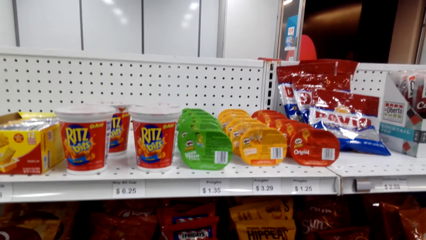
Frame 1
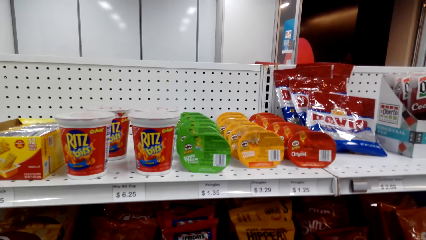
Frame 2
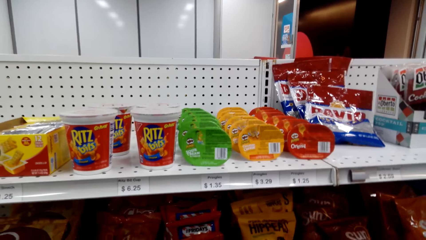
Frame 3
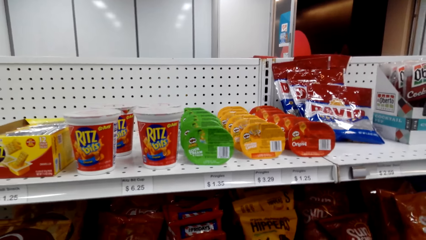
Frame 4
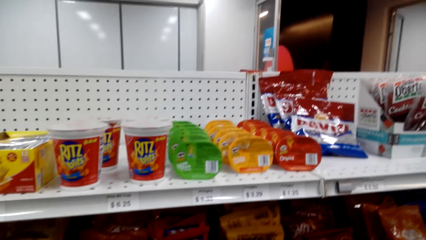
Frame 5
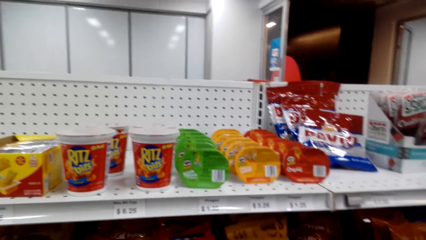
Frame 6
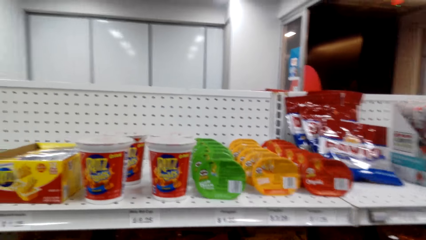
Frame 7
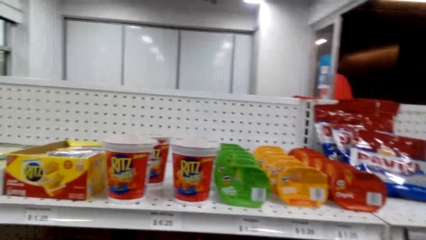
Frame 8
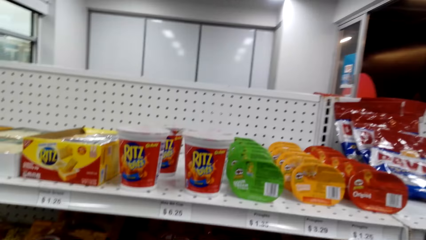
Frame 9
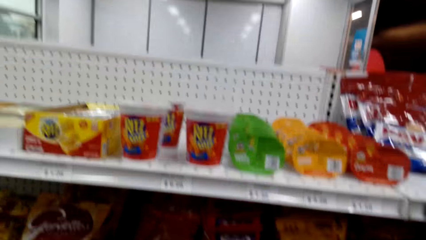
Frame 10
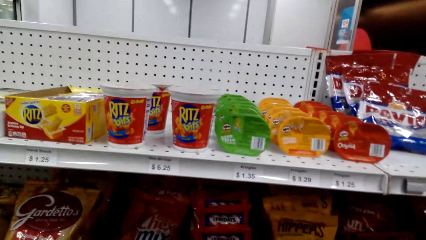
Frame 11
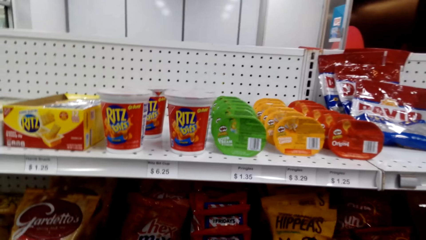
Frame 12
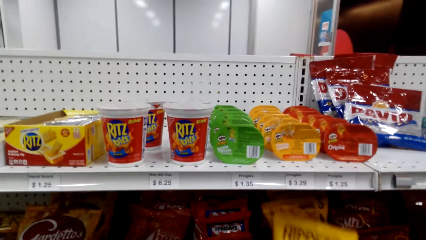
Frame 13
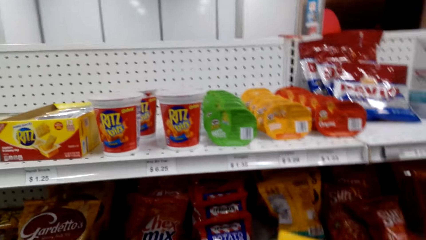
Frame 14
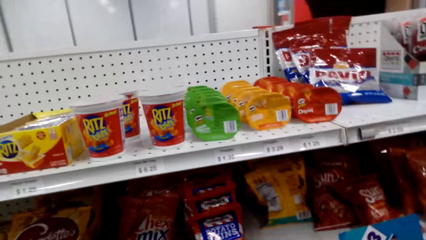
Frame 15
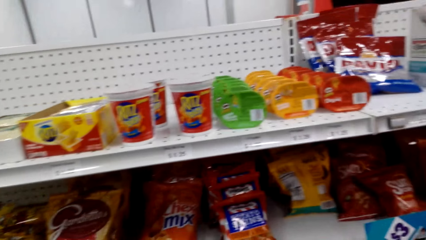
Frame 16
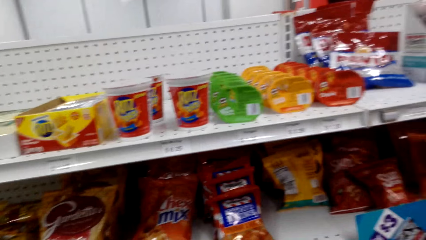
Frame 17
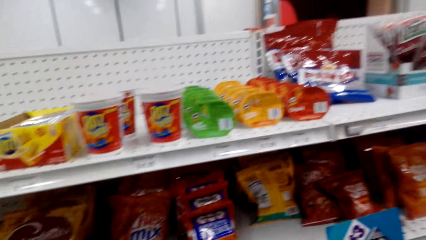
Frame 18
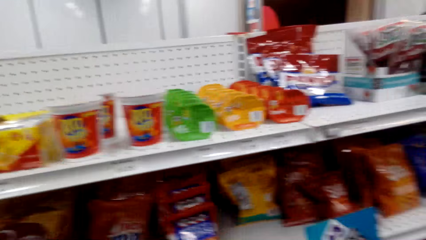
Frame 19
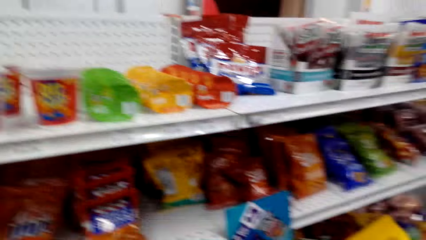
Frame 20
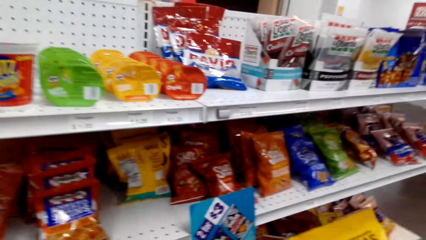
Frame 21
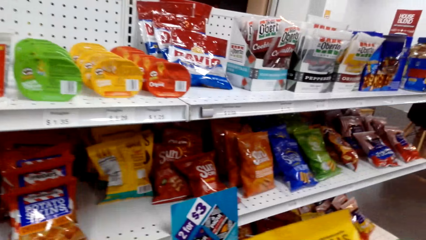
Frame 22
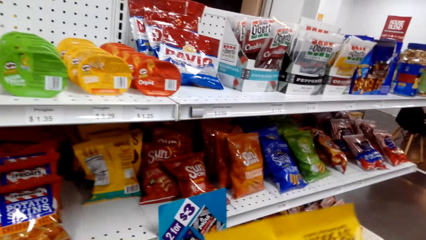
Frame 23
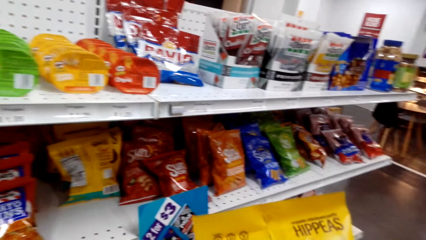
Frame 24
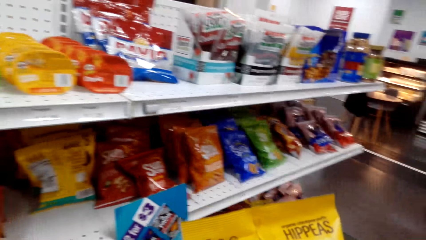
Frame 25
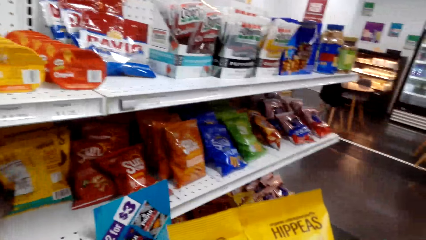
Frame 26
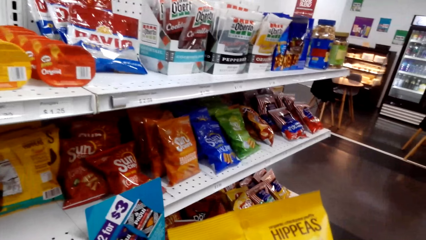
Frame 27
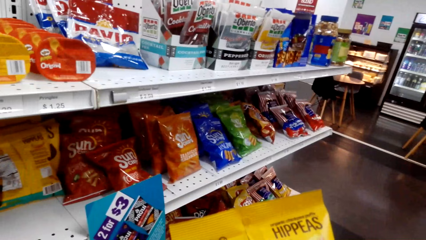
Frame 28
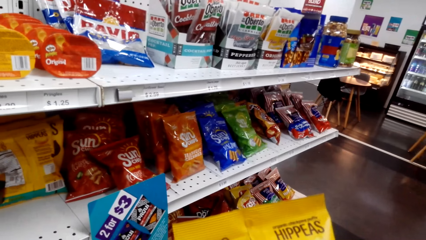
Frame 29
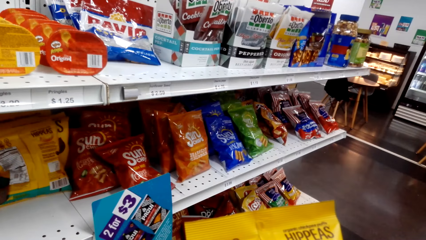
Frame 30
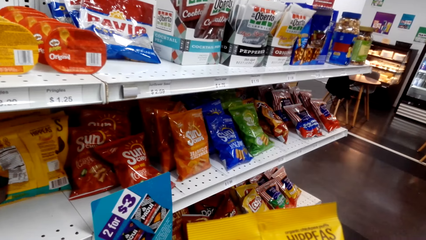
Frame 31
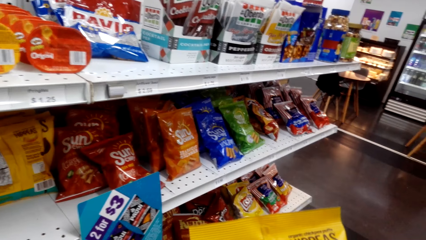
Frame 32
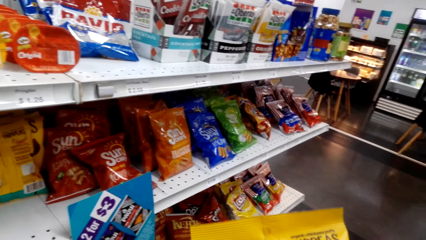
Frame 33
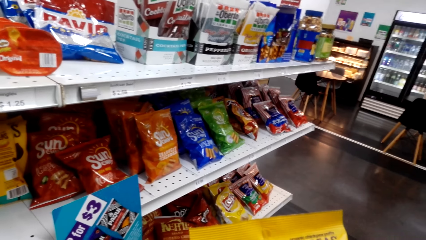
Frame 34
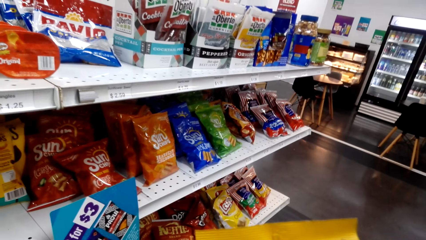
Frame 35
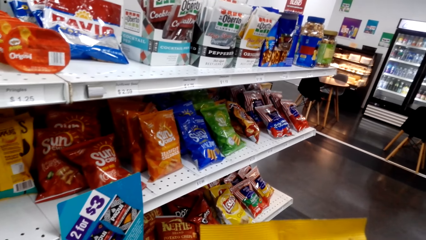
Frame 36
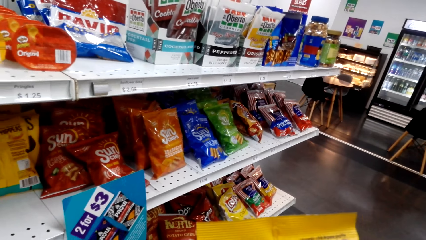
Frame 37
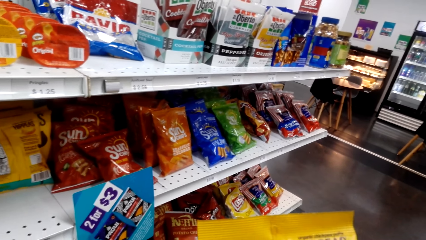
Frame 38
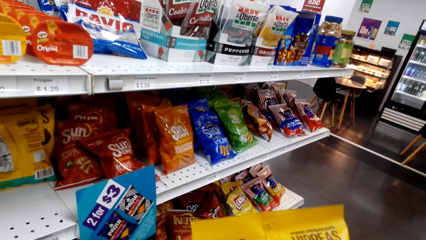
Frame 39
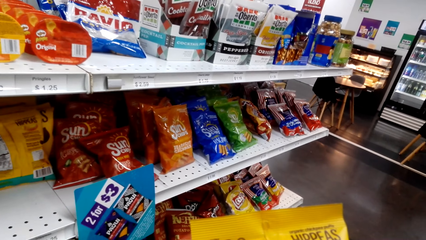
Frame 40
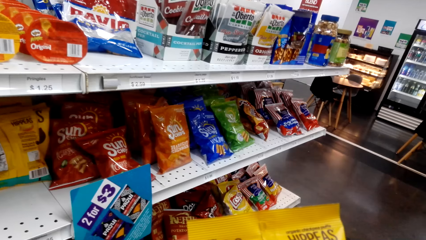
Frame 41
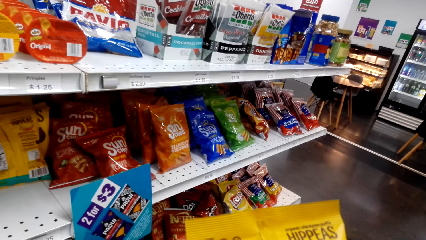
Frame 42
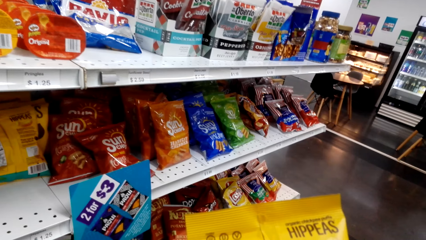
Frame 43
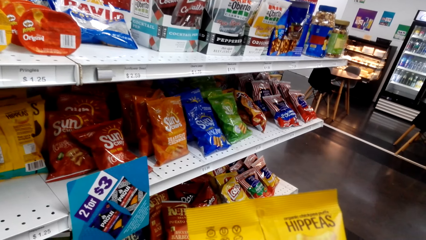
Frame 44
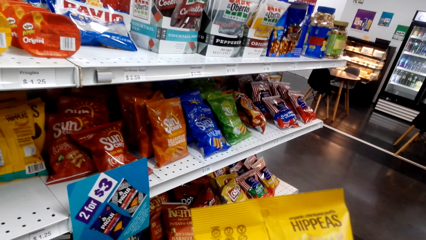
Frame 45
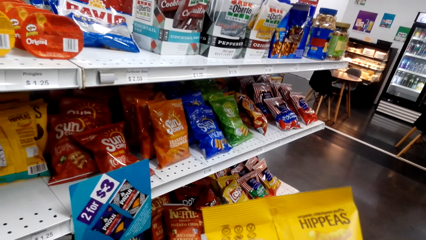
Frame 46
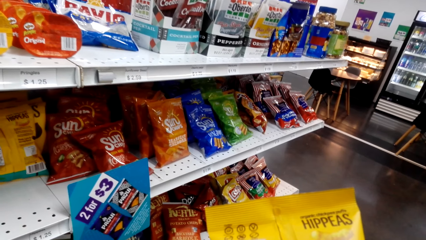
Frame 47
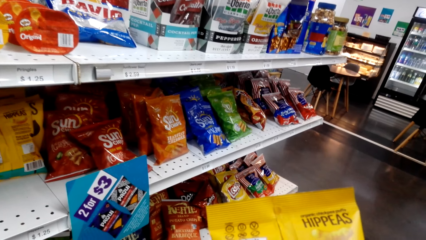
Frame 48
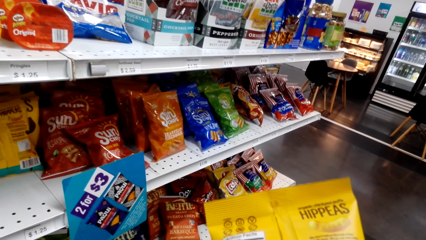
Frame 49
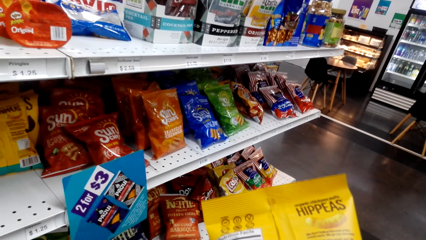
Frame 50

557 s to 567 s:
The camera wearer removes the snack packet from the rack. They inspect the packet.

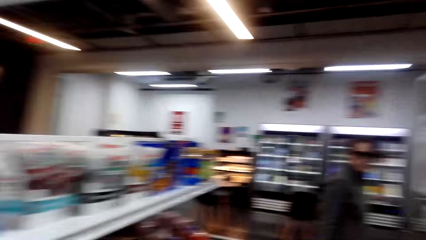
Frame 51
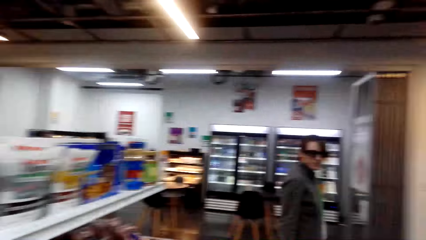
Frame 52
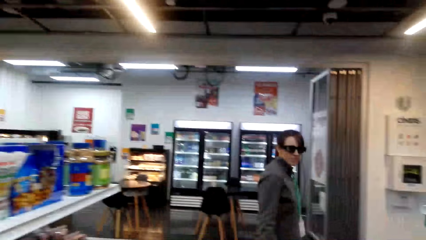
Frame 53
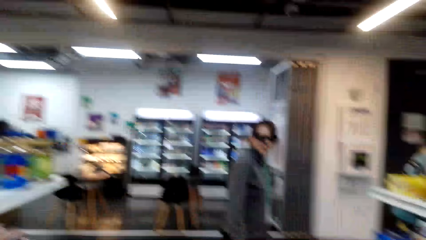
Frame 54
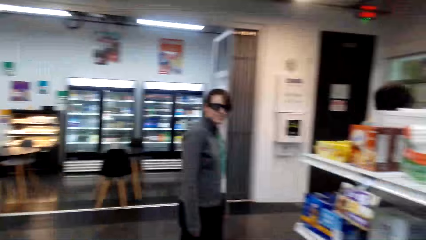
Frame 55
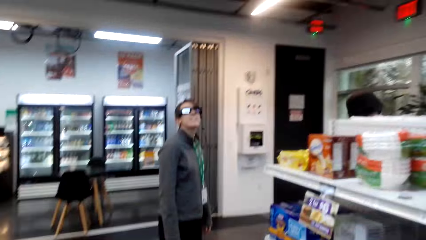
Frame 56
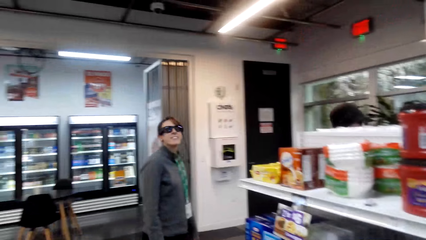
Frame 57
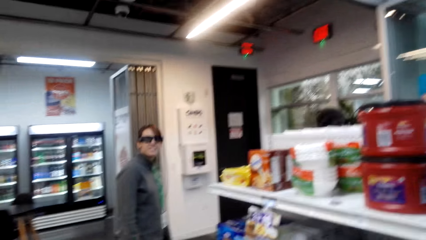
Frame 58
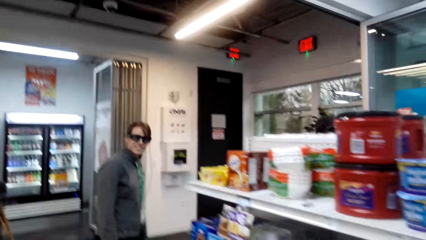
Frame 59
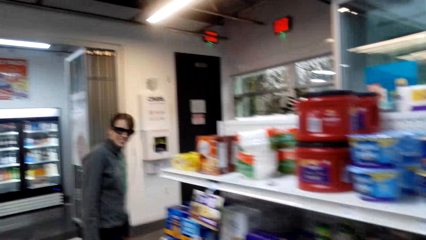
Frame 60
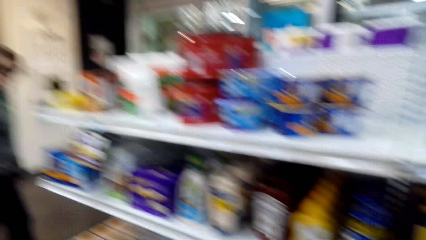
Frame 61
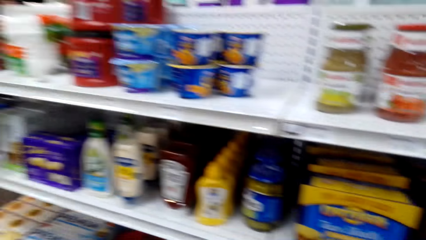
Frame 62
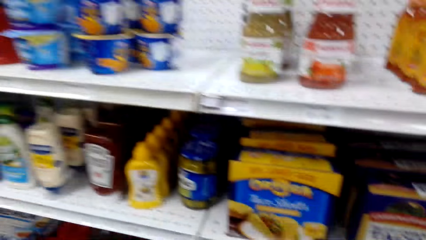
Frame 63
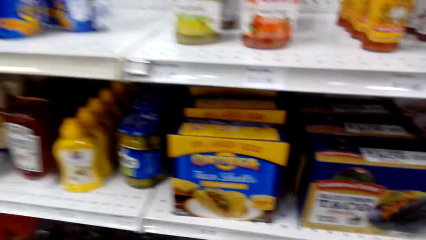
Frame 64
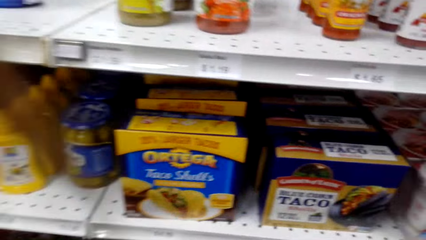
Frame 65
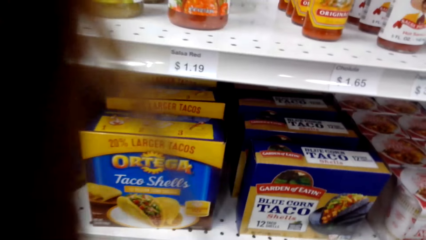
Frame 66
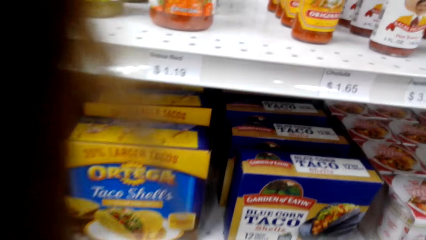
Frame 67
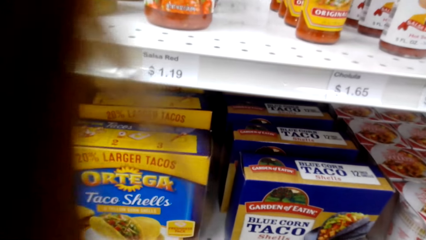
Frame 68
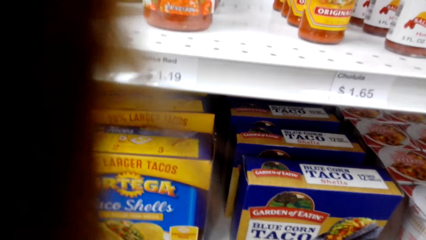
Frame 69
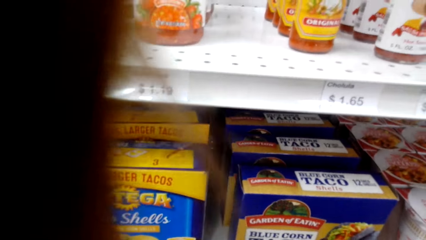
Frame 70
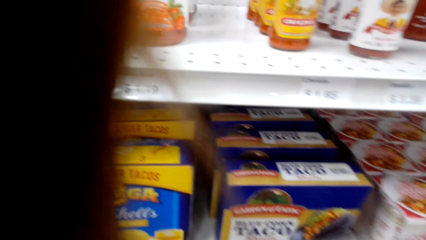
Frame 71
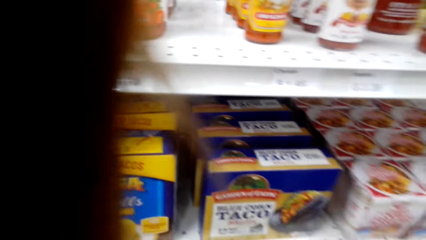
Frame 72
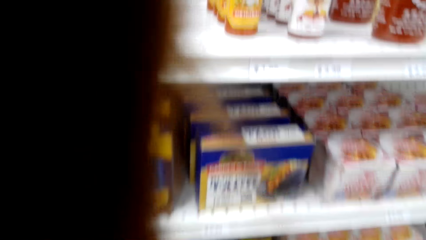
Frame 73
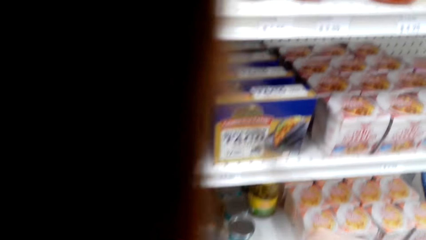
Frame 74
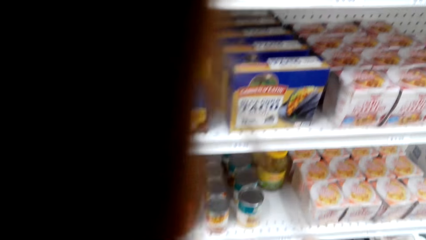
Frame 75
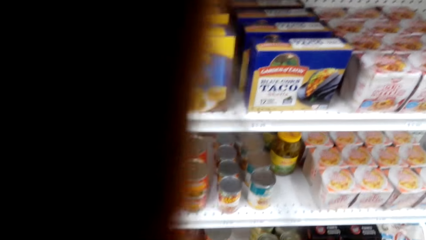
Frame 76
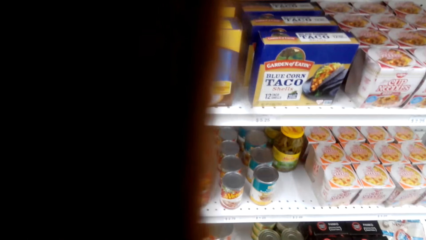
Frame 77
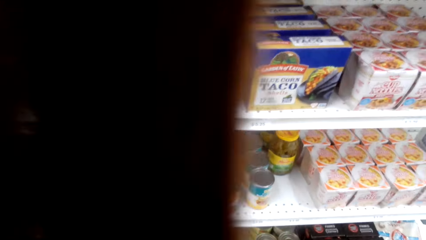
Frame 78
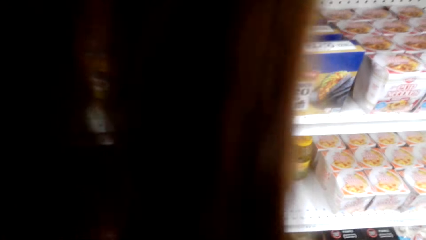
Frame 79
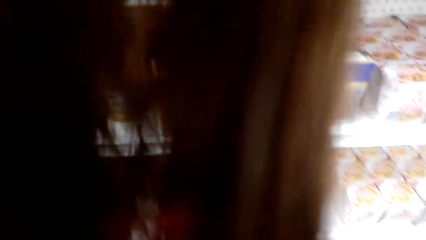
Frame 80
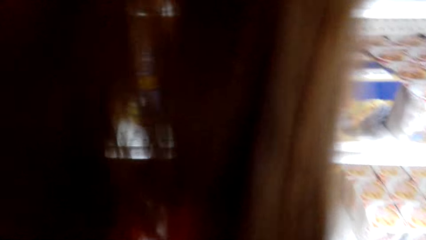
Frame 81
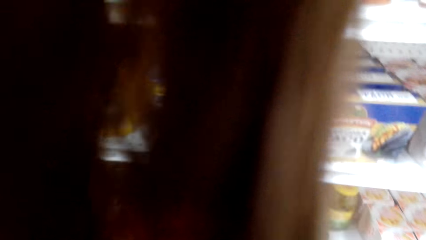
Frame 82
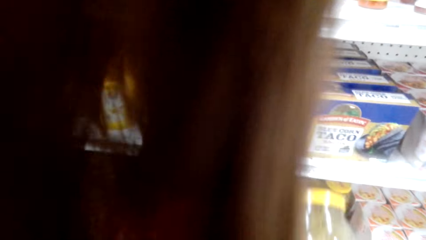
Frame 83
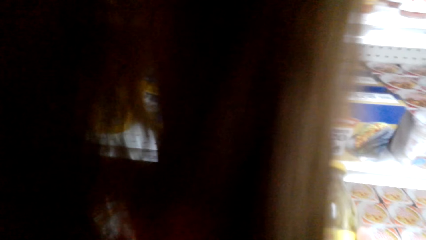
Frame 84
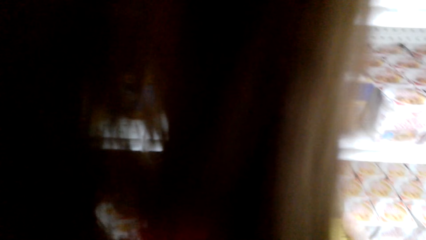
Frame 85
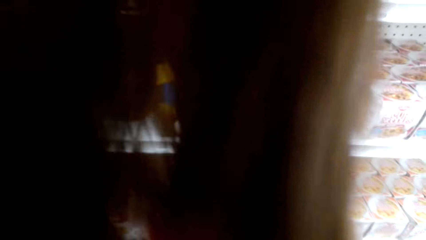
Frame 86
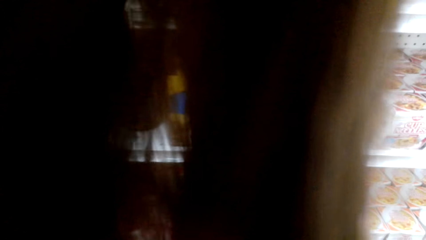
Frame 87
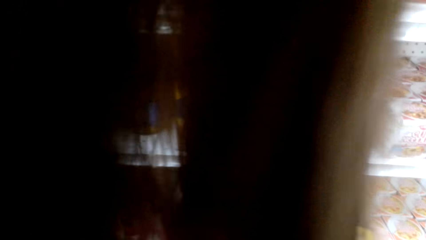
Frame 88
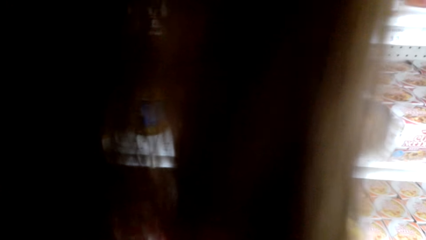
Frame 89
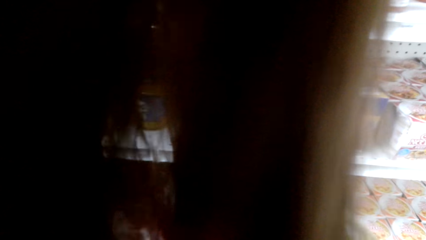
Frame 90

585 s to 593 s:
The camera wearer turns around. A woman interacts with the camera wearer. The woman walks past the camera wearer. The camera wearer moves to the other shelves. They inspect the items in the rack. They take a glass jar from the shelf.
